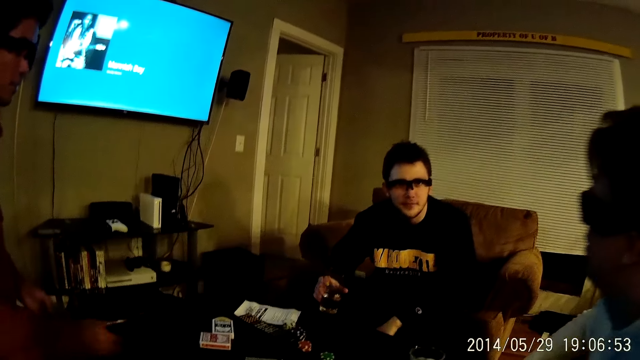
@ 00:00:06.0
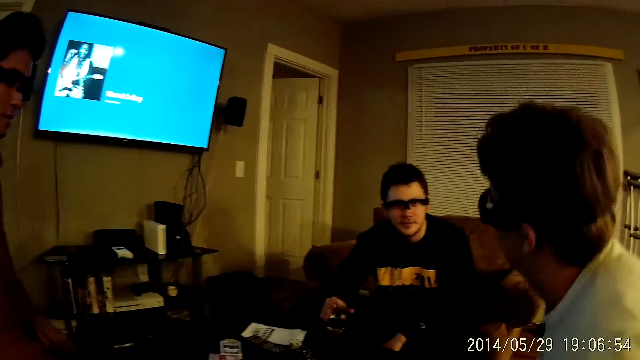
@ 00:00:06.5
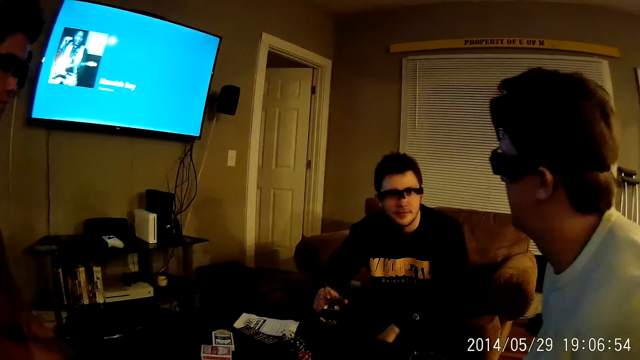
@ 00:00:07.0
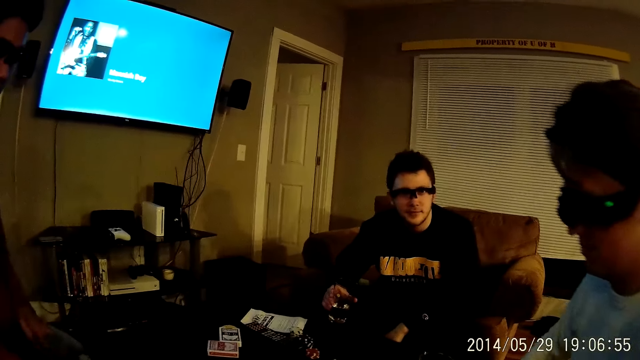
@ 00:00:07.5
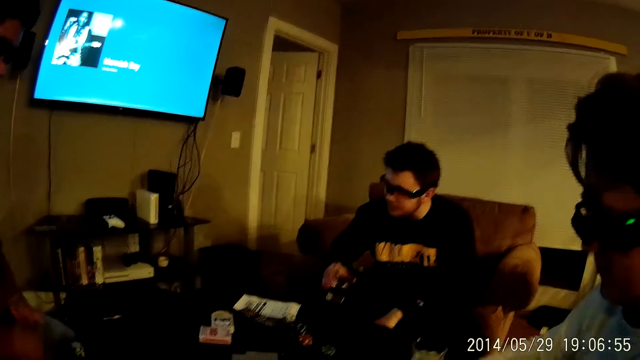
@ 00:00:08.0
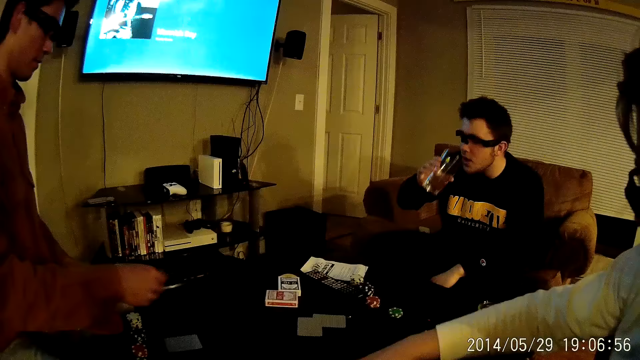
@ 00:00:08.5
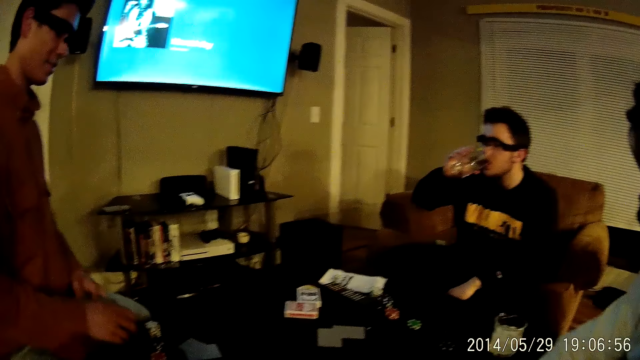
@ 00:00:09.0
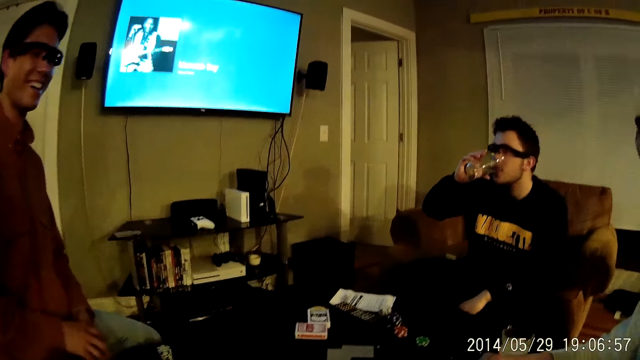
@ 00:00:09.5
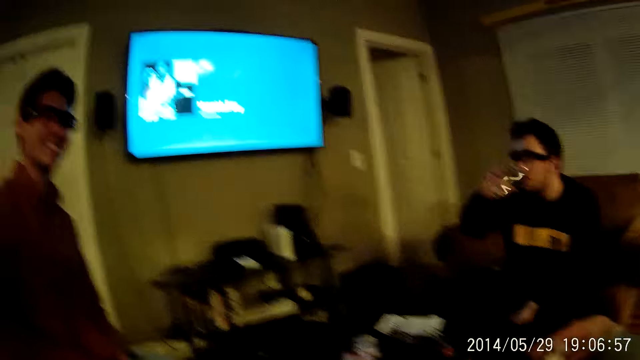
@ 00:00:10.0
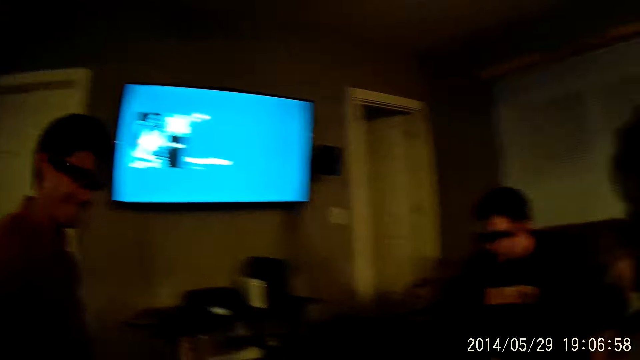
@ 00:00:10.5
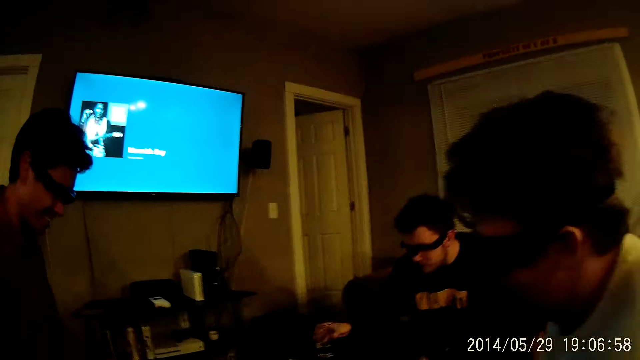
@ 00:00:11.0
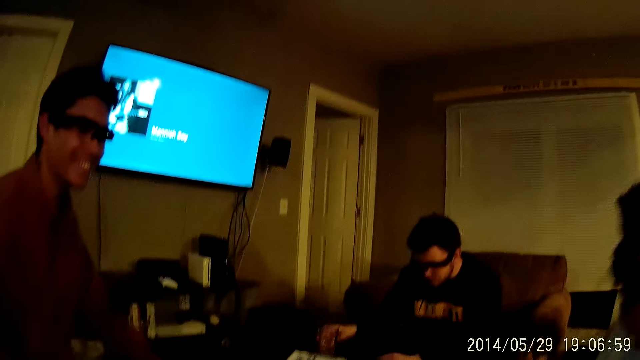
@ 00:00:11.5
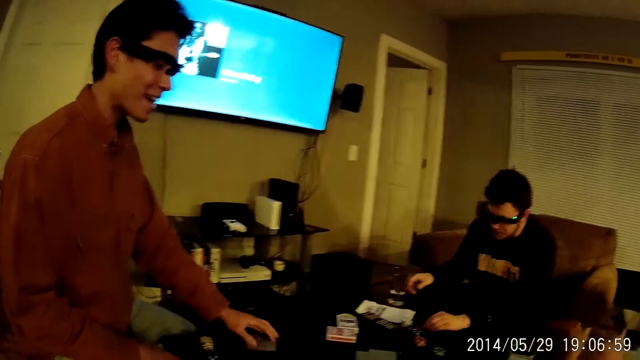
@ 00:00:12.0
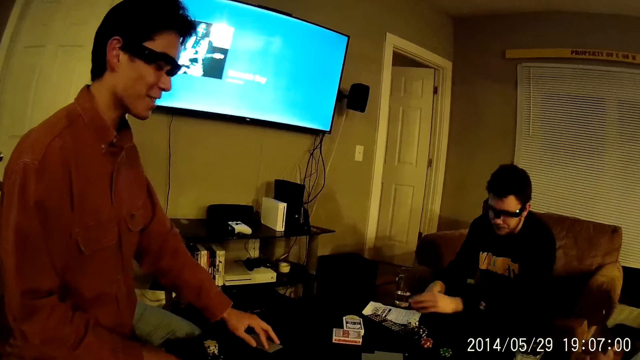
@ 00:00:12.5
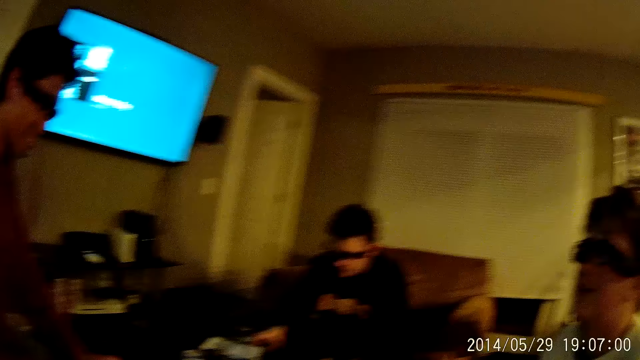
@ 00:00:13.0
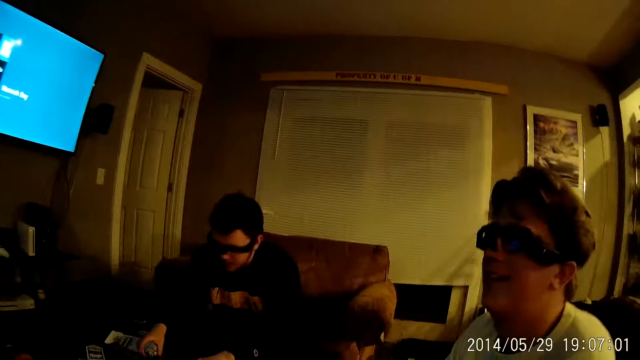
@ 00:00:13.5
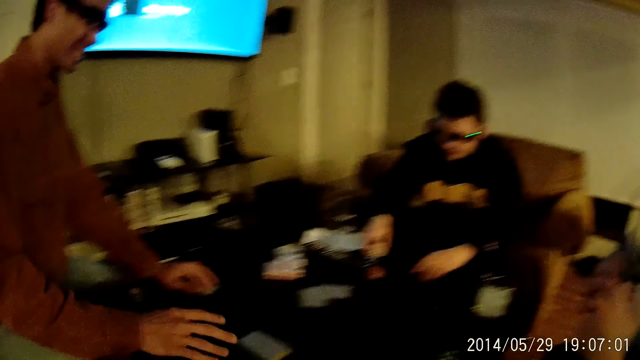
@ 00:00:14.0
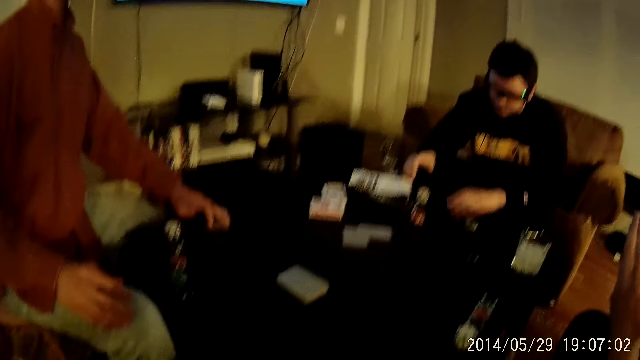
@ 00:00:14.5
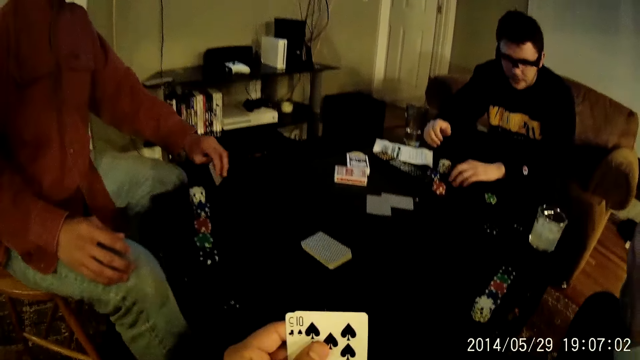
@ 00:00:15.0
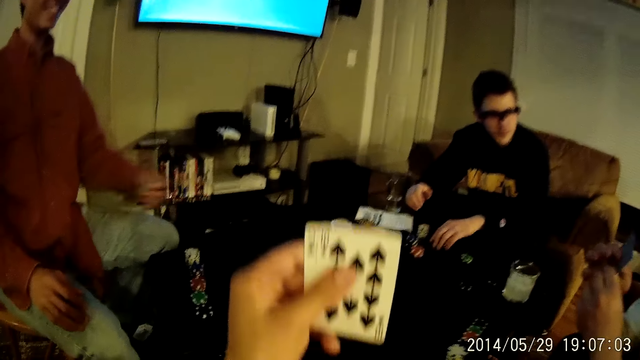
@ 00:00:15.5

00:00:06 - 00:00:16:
The camera wearer talks to a man. The man picks a tumbler from the table with his right hand. Another man puts the cards on the table. The first man drinks water from the tumbler in his right hand. The camera wearer talks to the second man. The second man laughs. The first man drops the tumbler on the table with his right hand. The second man talks to the camera wearer. The first man picks dirt from the table with his left hand and drops the dirt on a paper on the table with his left hand. The camera wearer looks around. A third man talks to the second man. The first man moves a stack of coins on the table with his right hand.

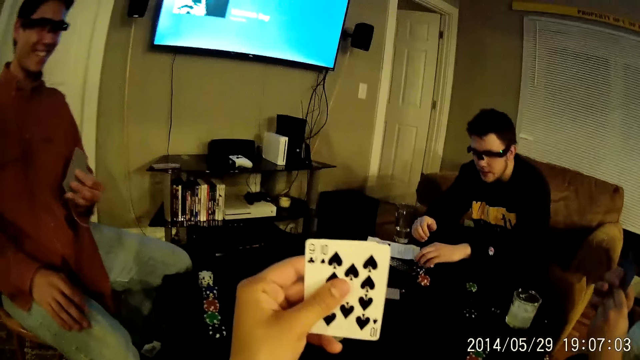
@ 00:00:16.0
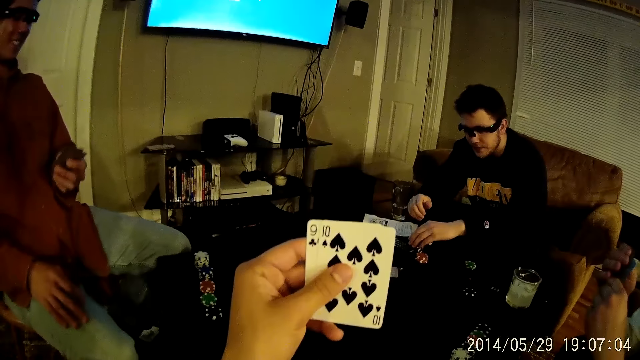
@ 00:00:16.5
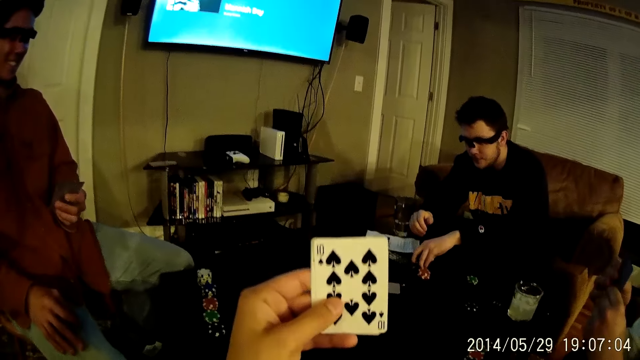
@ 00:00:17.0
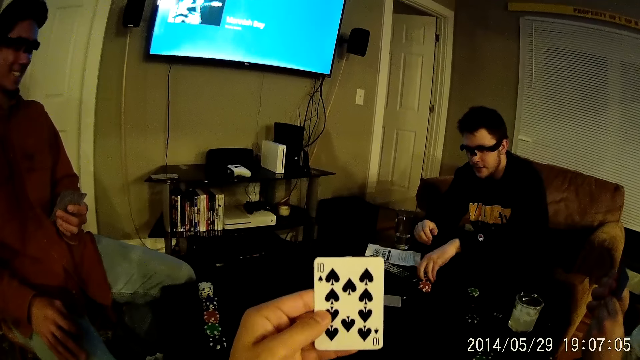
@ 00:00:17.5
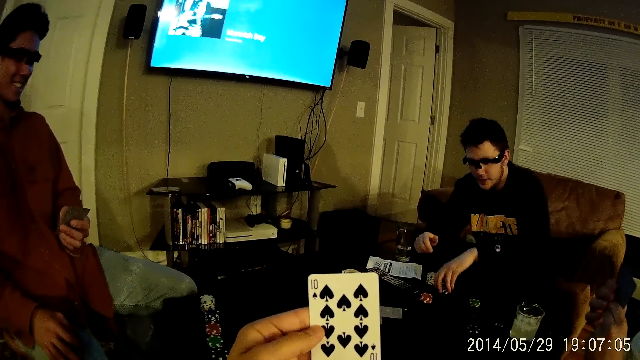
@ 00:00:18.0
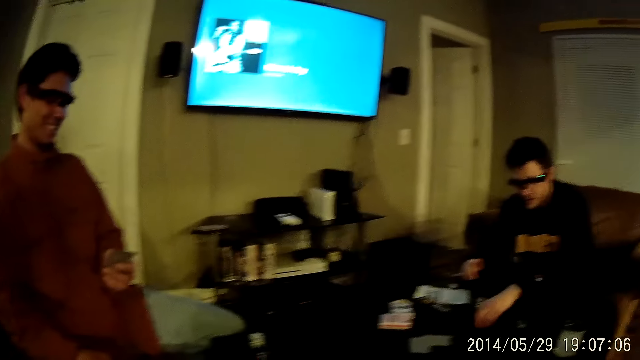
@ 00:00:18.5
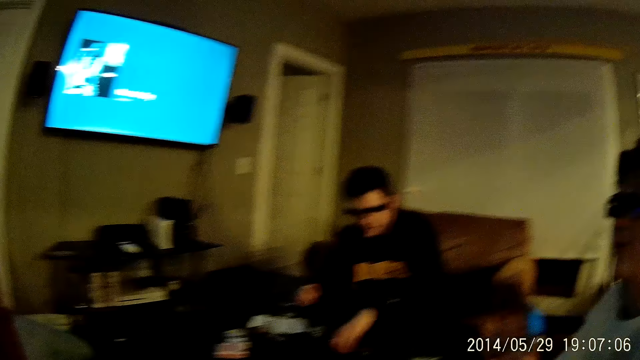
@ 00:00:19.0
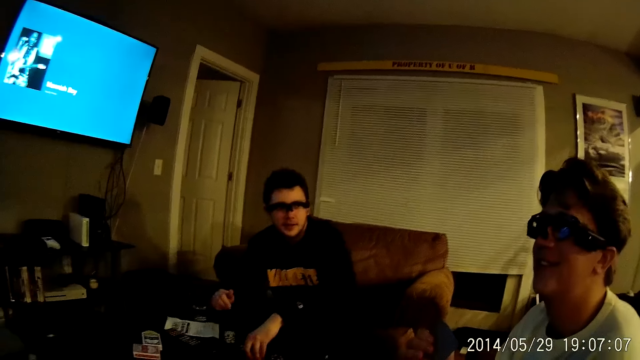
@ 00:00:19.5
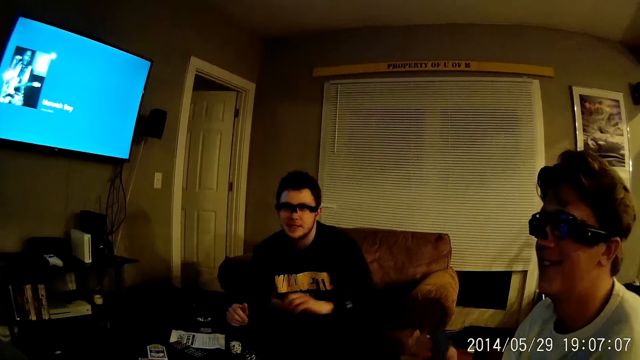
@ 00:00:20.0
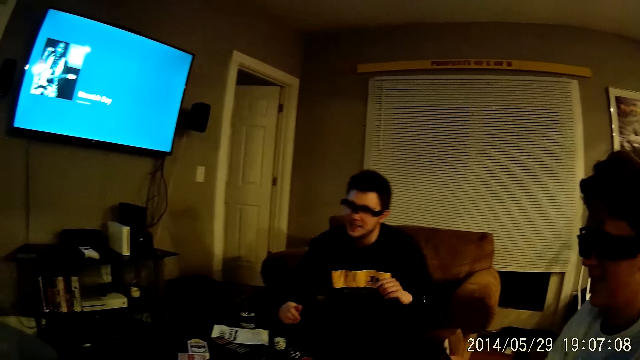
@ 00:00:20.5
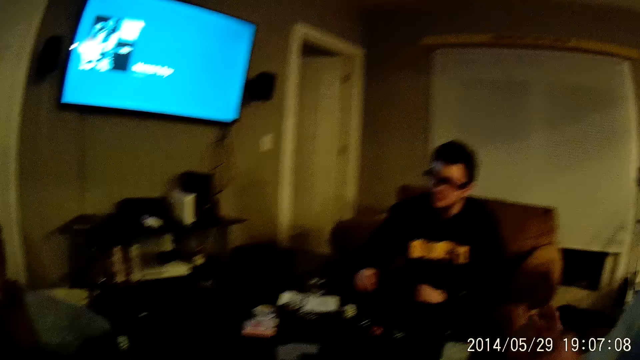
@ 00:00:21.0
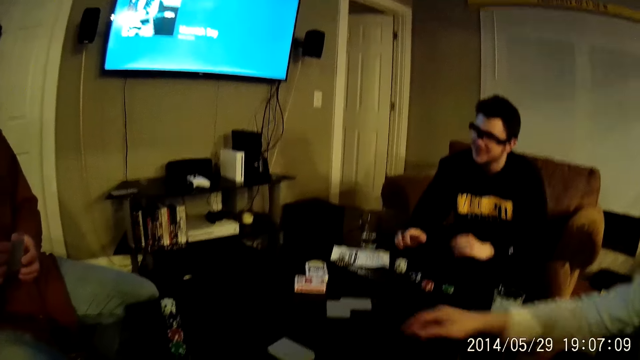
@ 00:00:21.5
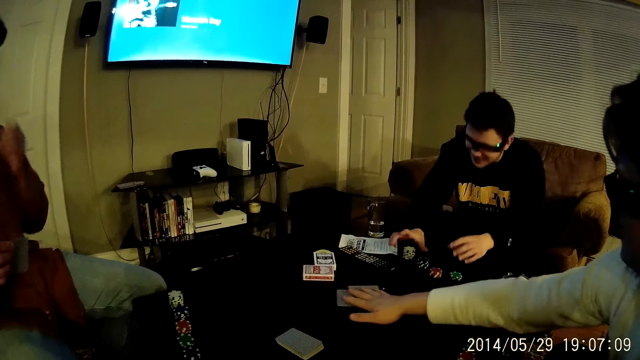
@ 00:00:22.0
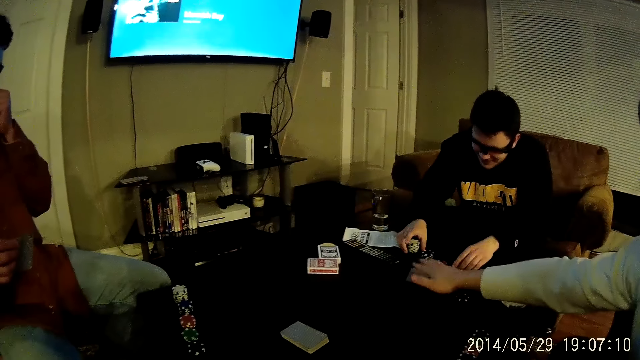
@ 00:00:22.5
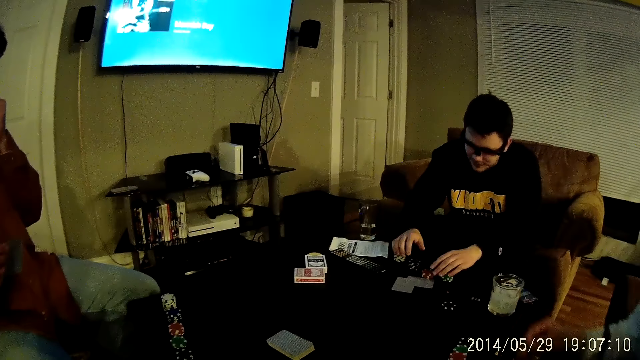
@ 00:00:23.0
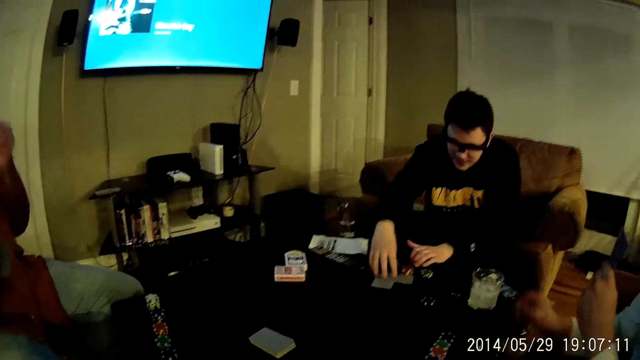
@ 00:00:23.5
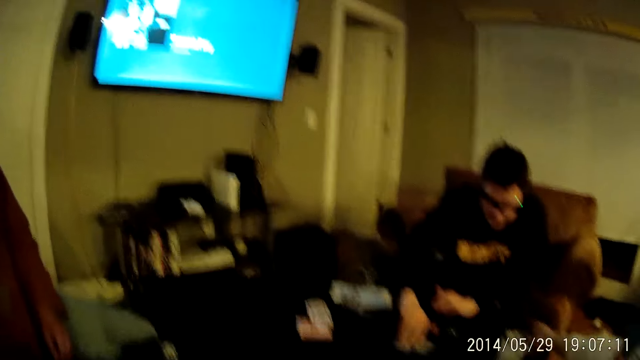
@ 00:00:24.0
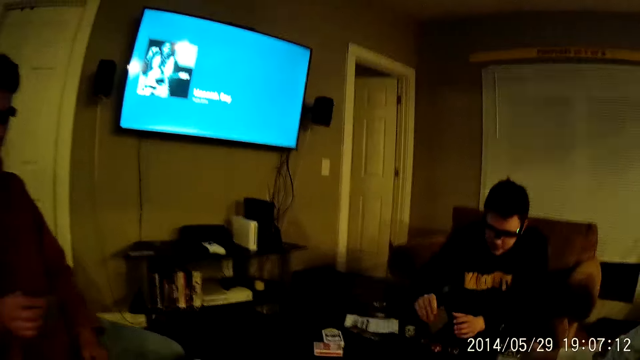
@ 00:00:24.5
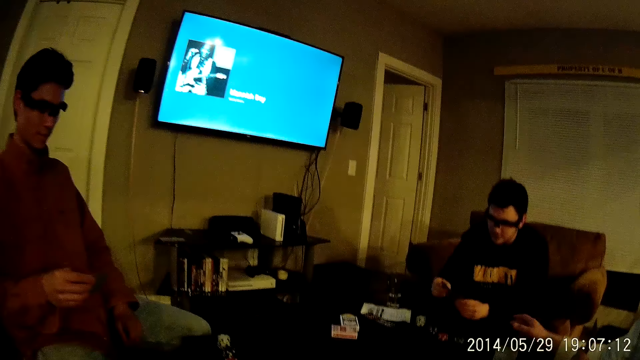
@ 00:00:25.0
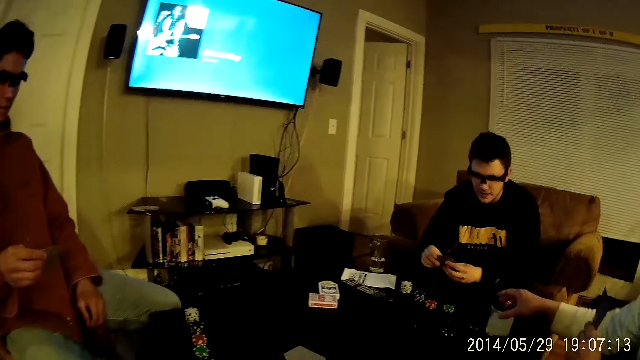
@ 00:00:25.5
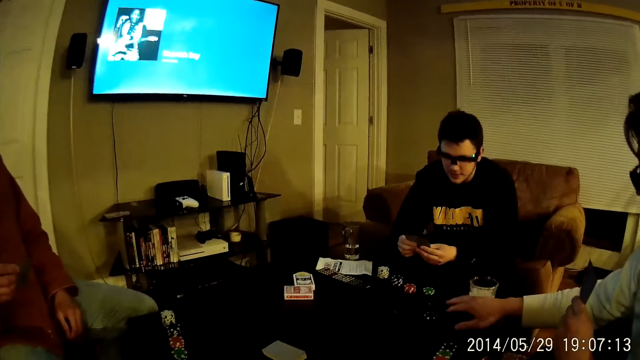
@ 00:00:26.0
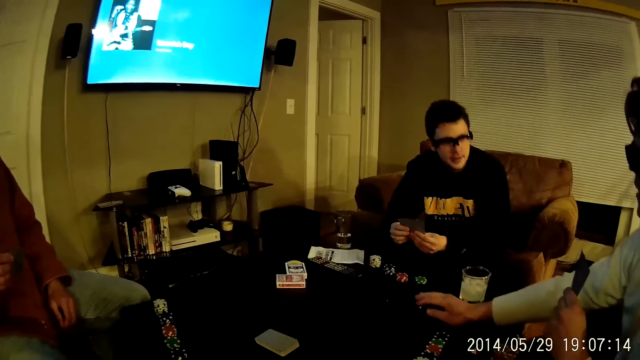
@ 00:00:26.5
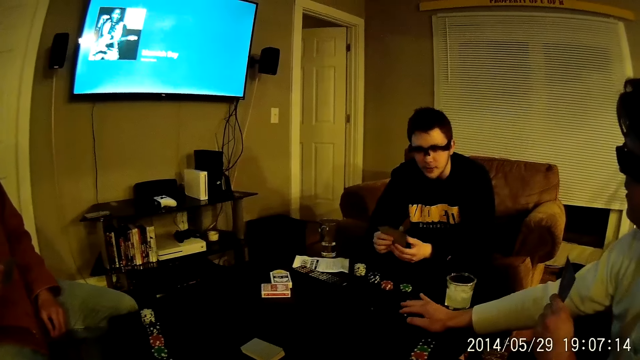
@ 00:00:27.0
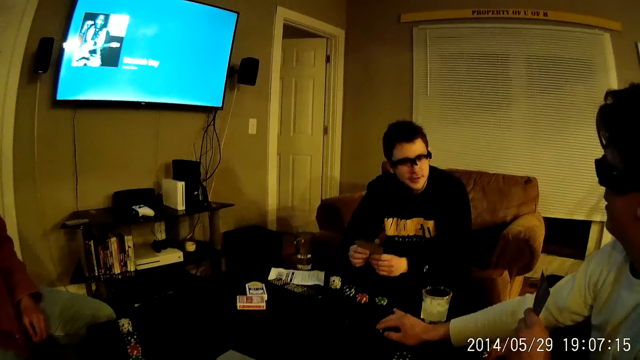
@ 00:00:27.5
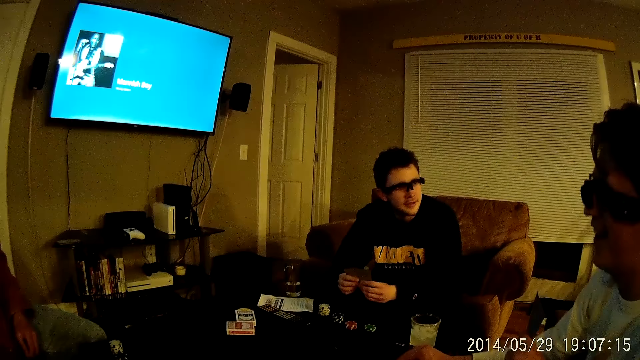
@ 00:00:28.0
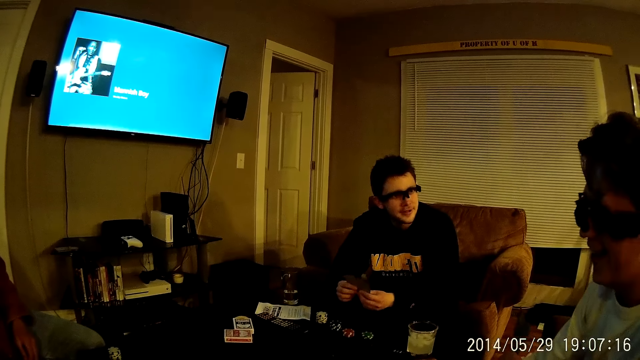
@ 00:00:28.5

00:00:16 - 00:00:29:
The camera wearer looks at the cards in the hand. A man moves a stack of coins on the table with his left hand. A second man talks to a third man. The camera wearer talks. The first man arranges the dice on the table. The second man laughs. The first man talks to the camera wearer. The second man talks to the first man. The third man moves the cards on the table with his right hand. The first man arranges the dice on the table, talks to the third man, and moves the cards on the table. The third man places his right hand on a remote control on the table. The third man talks to the first man and holds the cards. The first man picks the cards on the table with his right hand. The first man talks to the third man. The third man adjusts the stack of coins on the table with his right hand.
